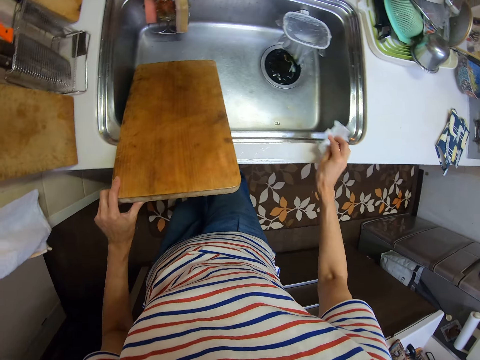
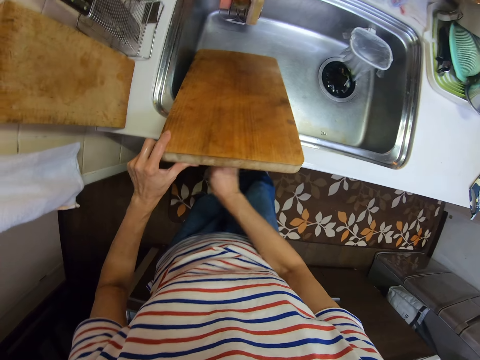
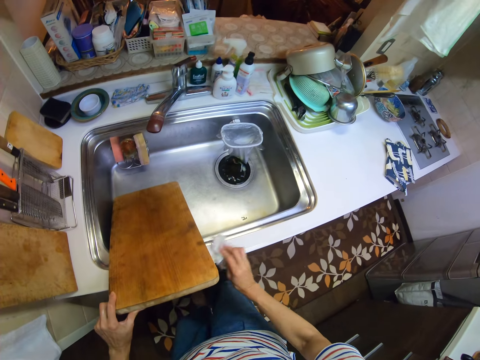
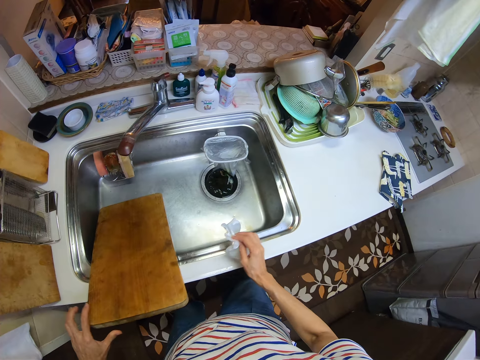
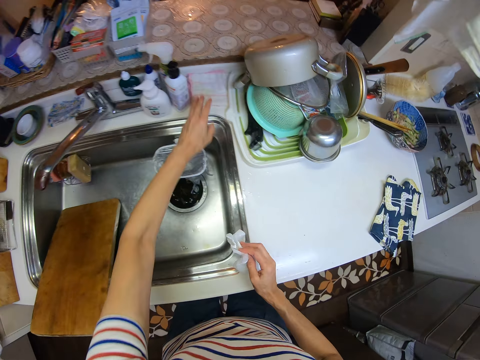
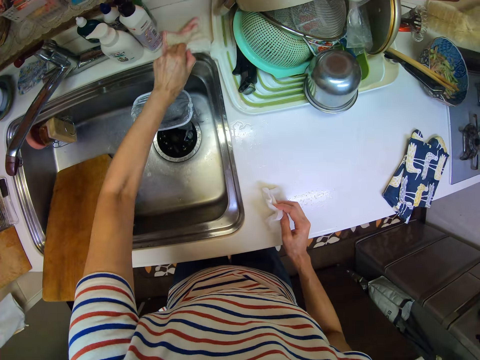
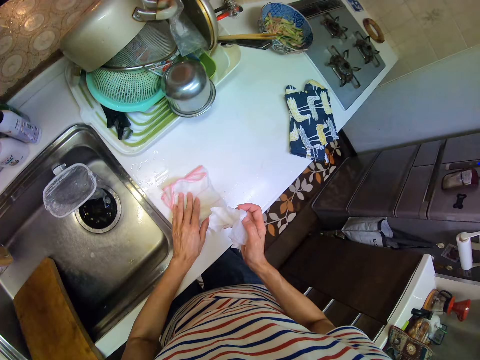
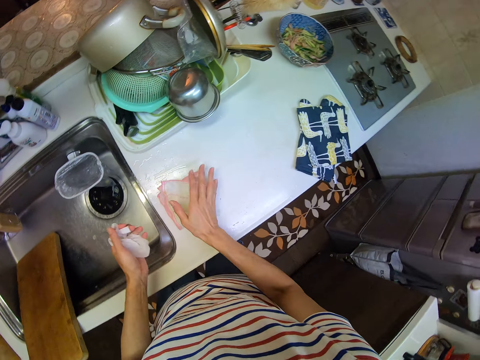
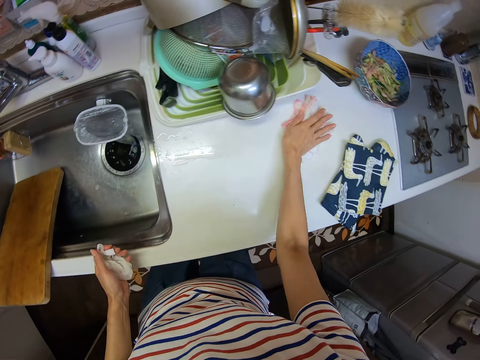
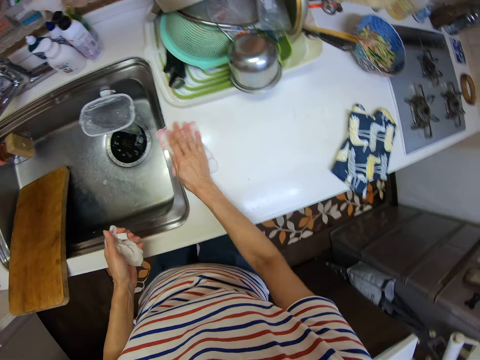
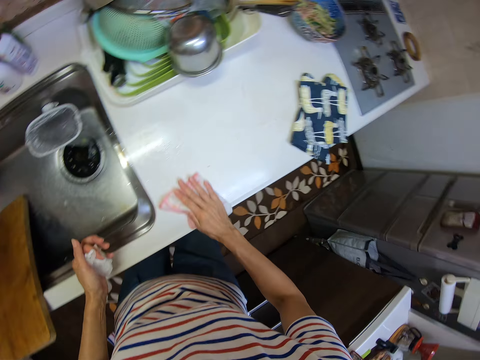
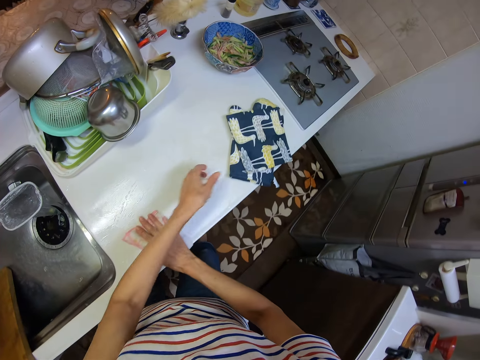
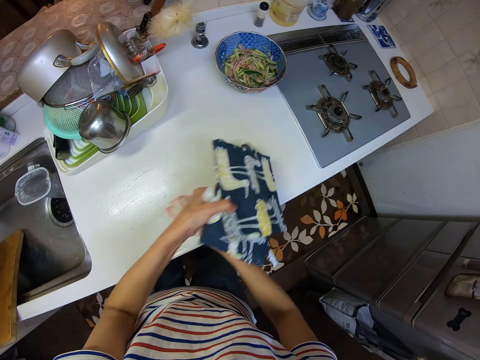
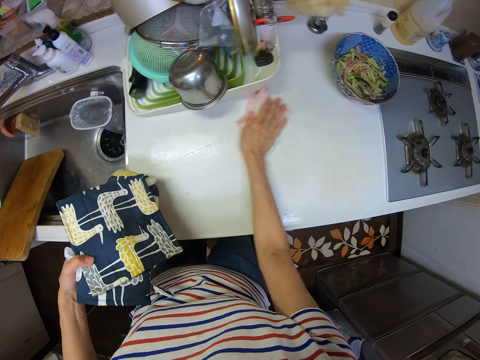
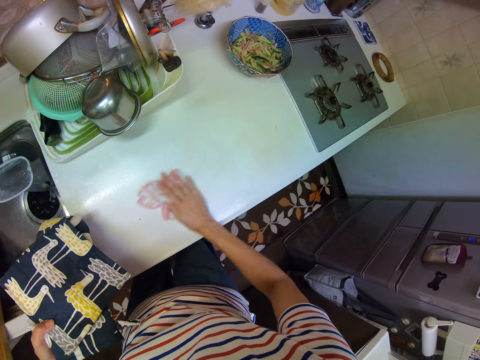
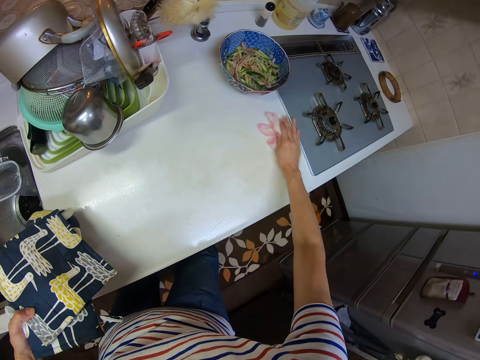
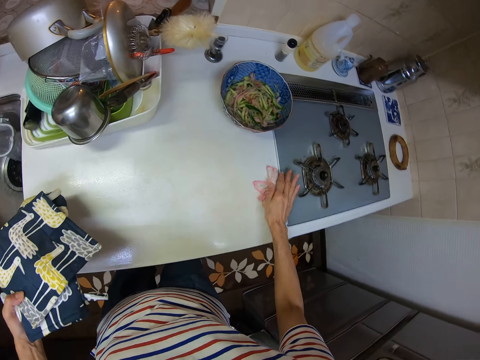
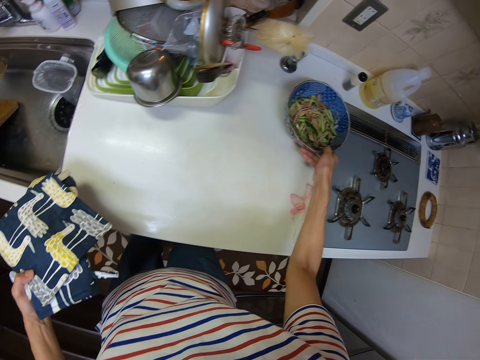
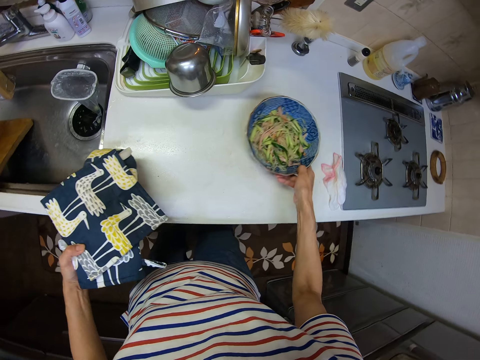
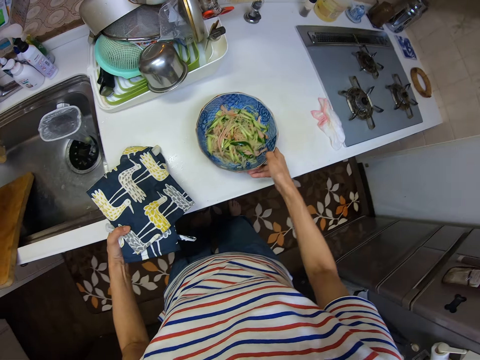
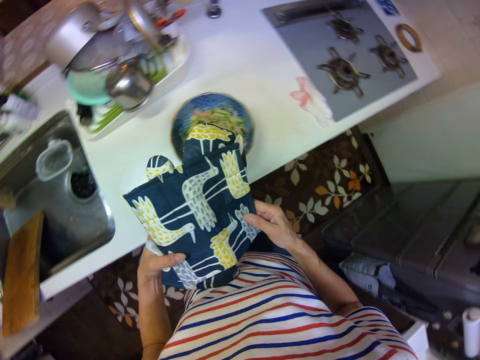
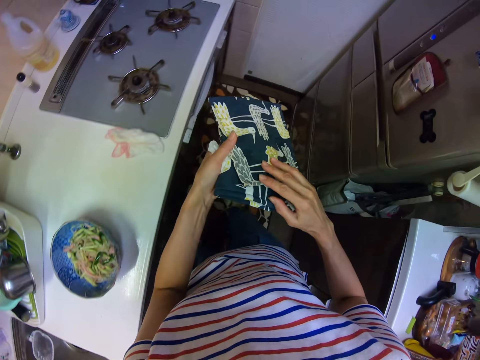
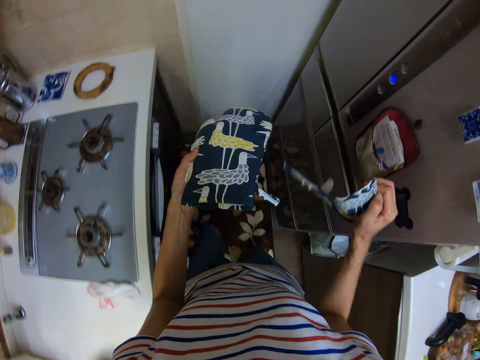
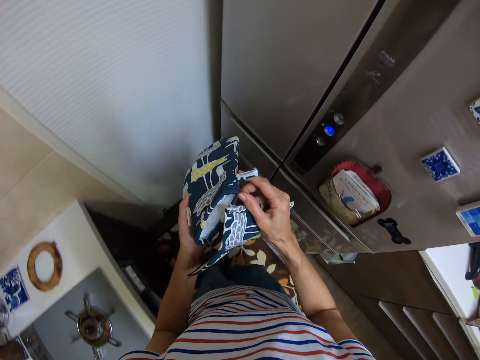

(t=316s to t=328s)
The camera wearer wipes the sink using a paper towel. She wipes a kitchen worktop. She picks up a towel. She moves a piece of cloth on the cabinet. She places the towel on the kitchen worktop. She wipes the kitchen worktop using the towel. She wipes it again. She picks up the piece of cloth on the cabinet with her left hand. She wipes the kitchen worktop using the towel. She wipes it again. She moves a plate on the cabinet with her right hand.

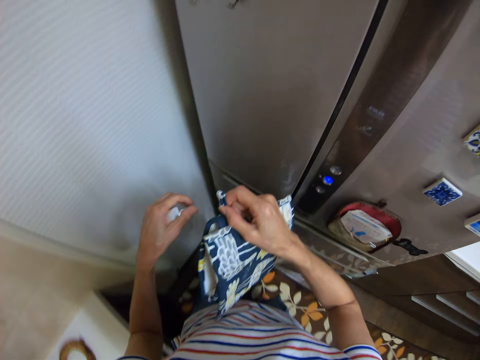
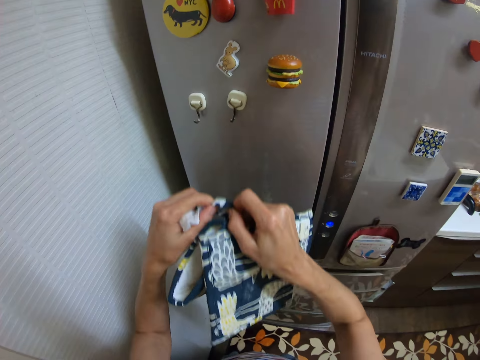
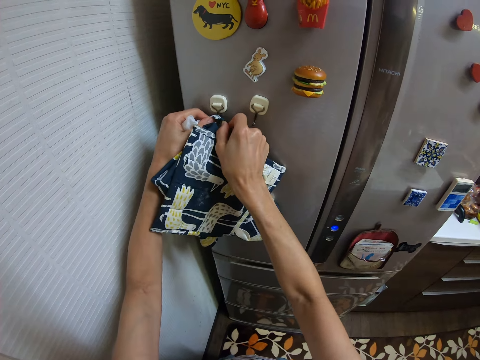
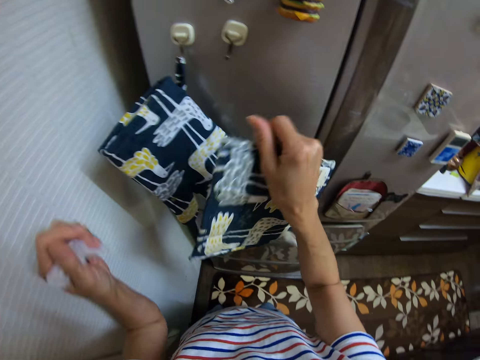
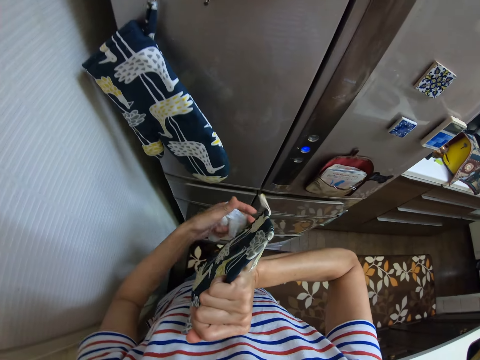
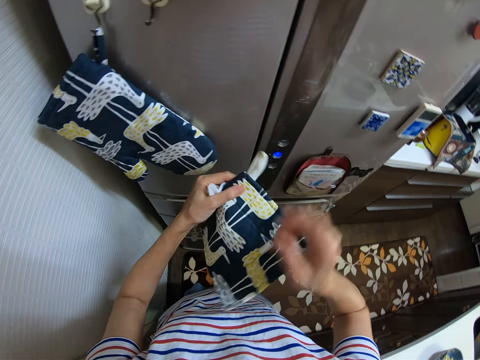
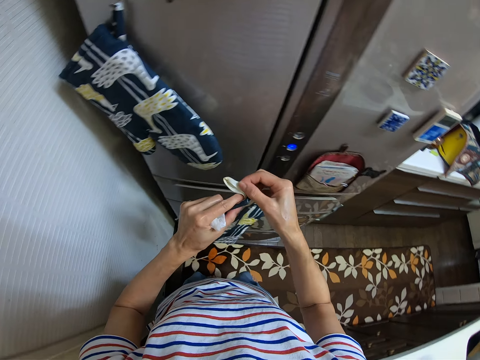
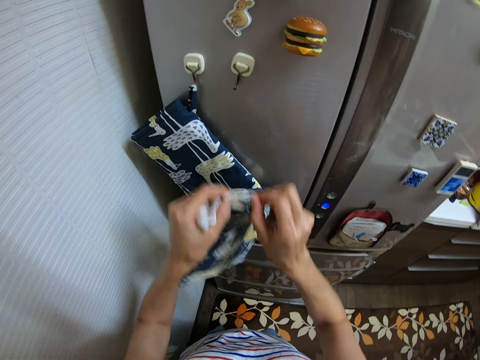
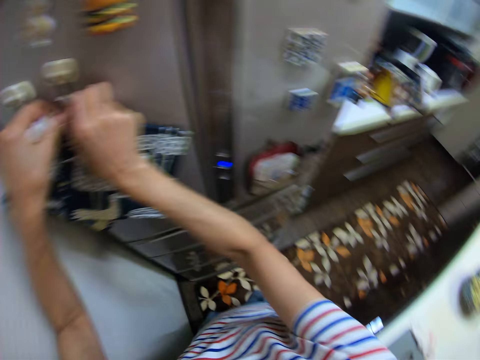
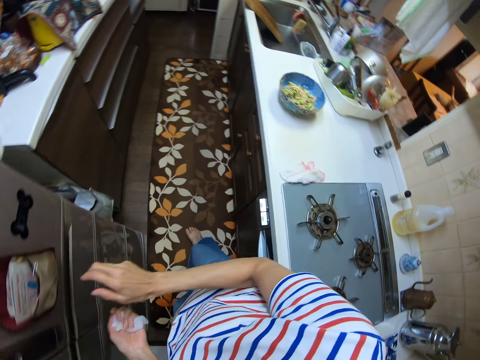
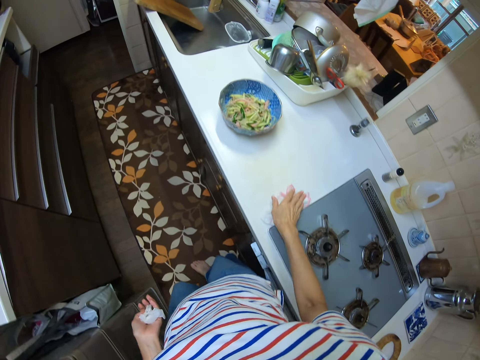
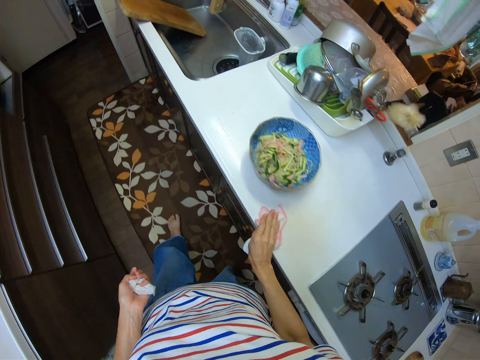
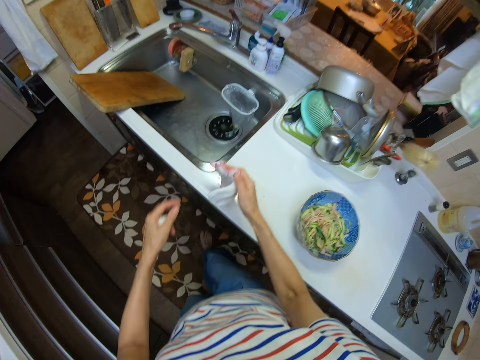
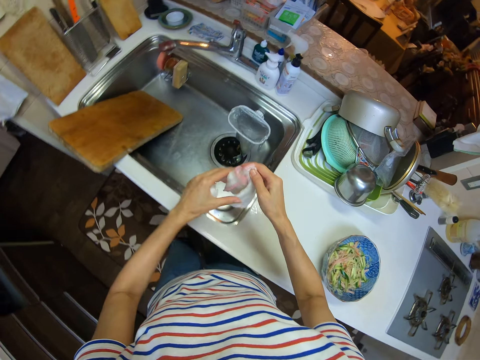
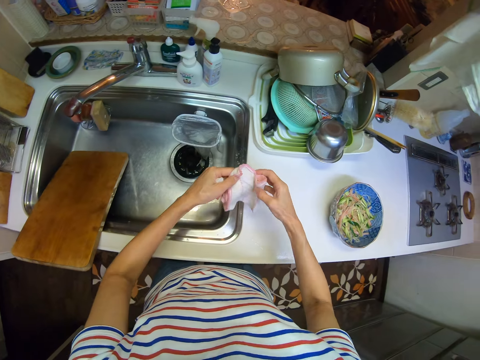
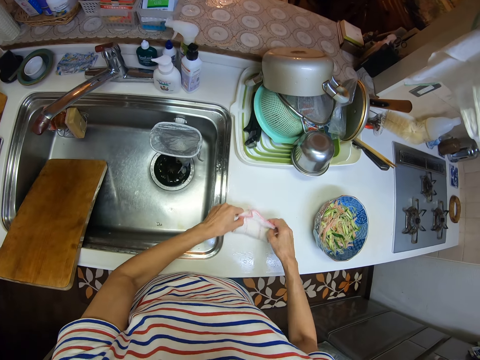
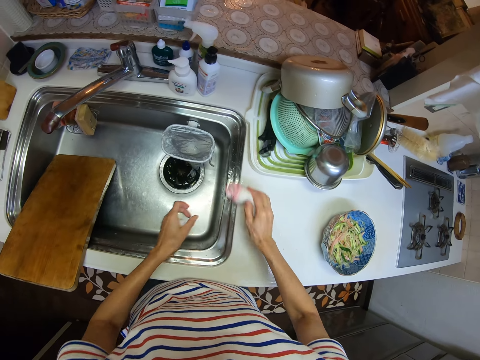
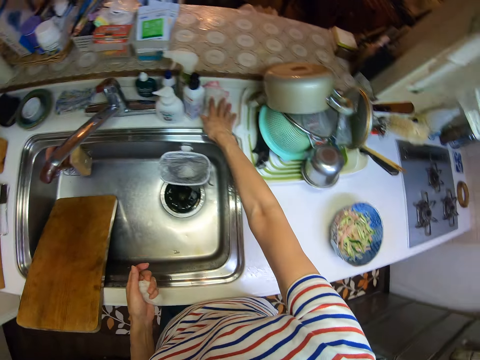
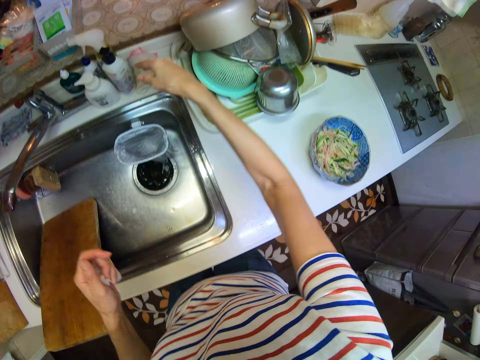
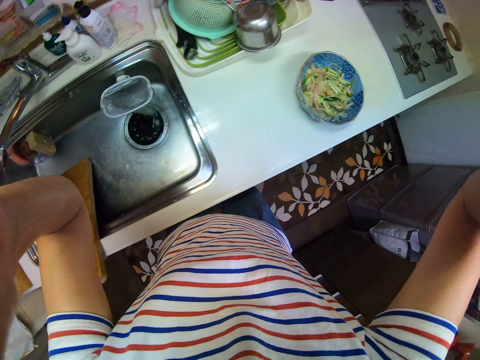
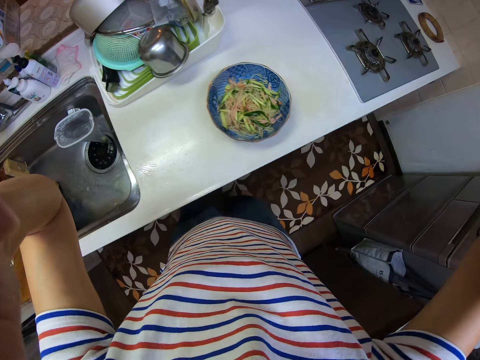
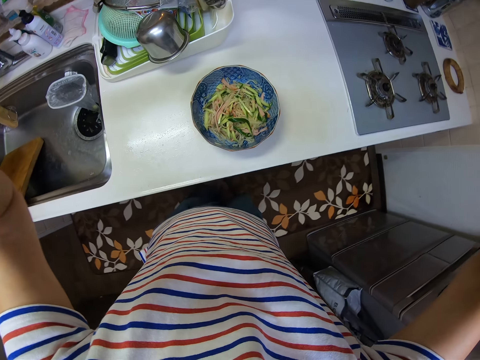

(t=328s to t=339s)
The camera wearer hangs the piece of cloth on the fridge in the kitchen. She hangs an oven glove. She cleans the cabinet with the piece of cloth on the cabinet. She picks up the piece of cloth on the cabinet with her right hand. She folds a towel. She places the towel on the kitchen worktop. She handles a camera.
